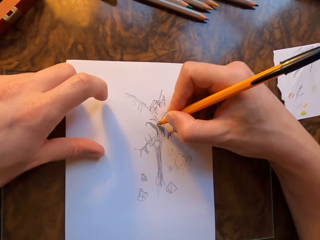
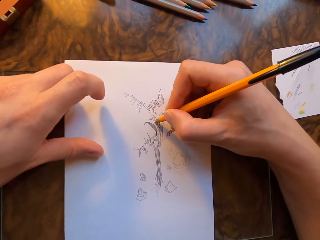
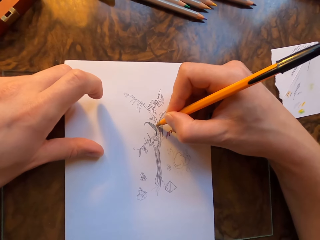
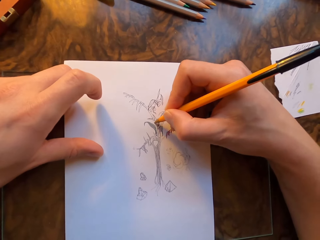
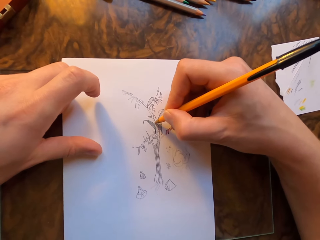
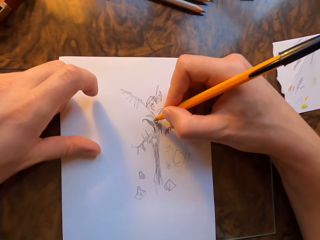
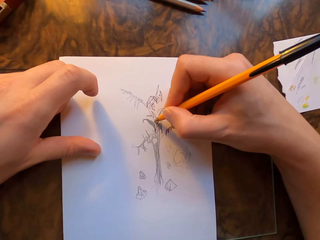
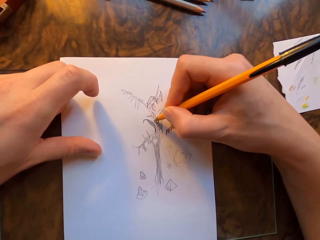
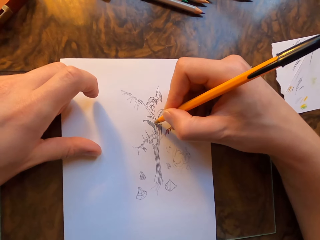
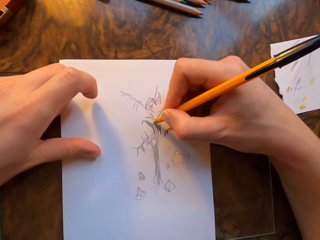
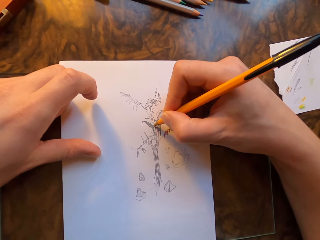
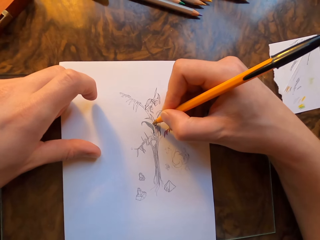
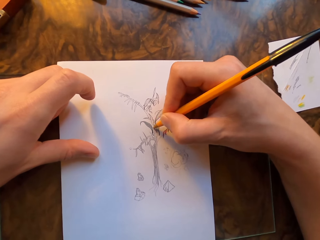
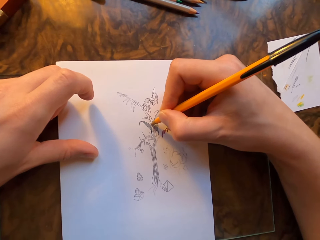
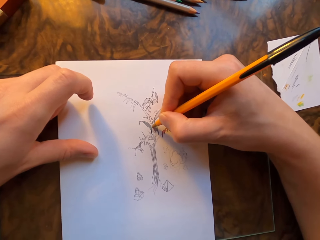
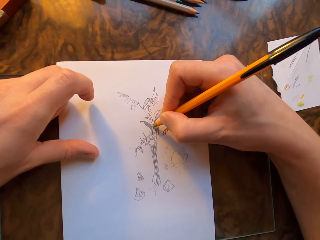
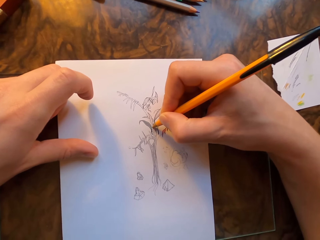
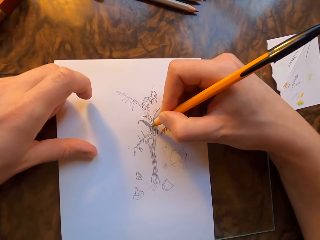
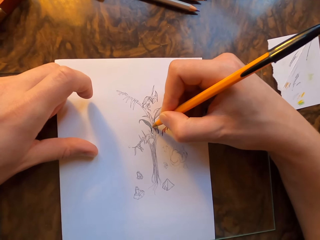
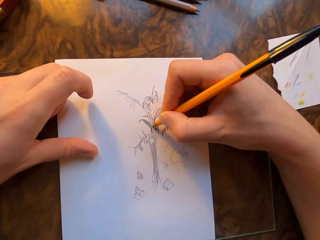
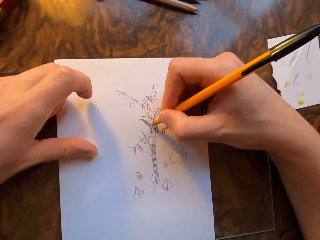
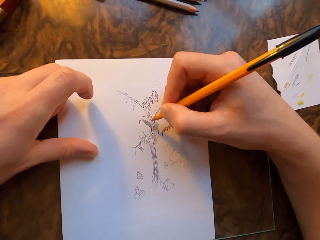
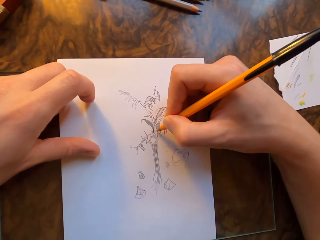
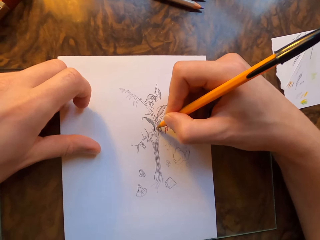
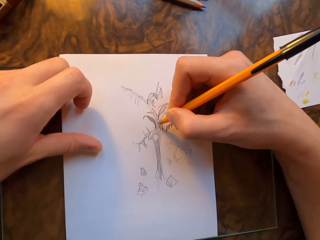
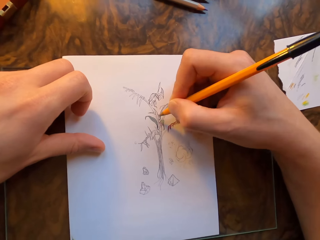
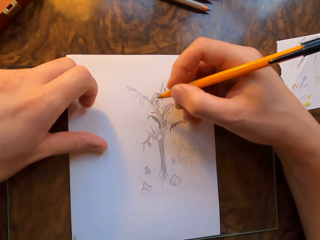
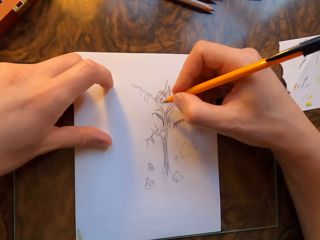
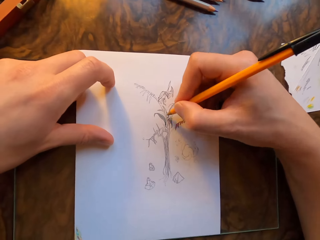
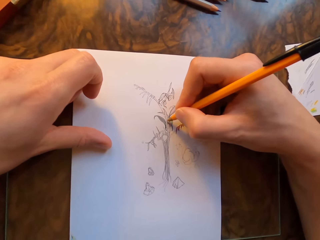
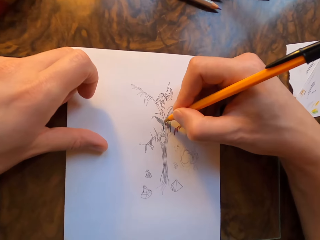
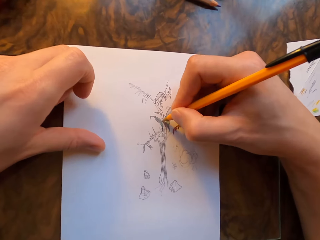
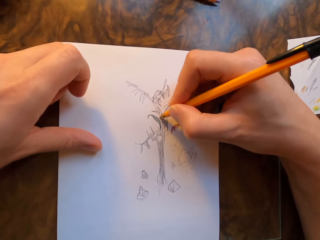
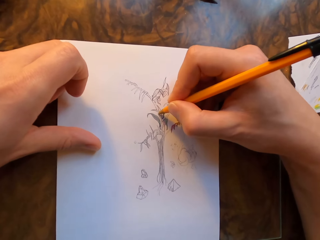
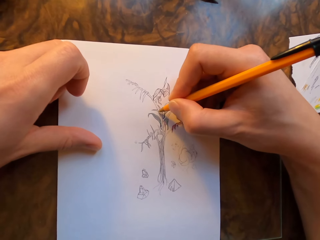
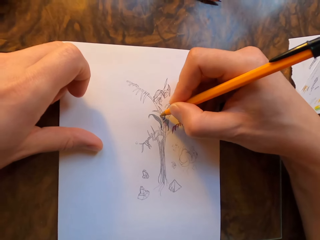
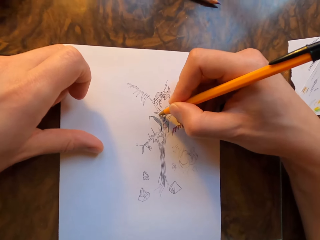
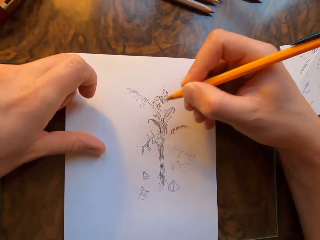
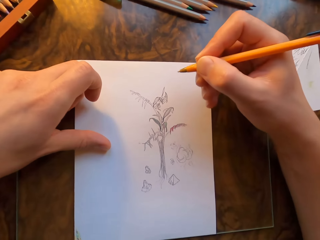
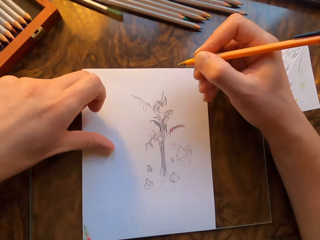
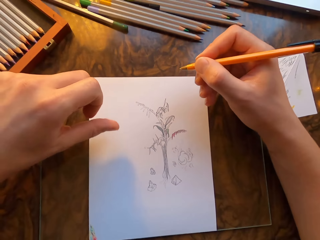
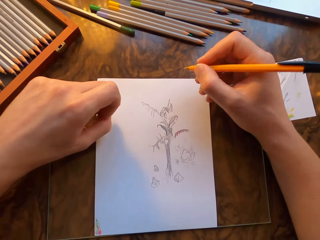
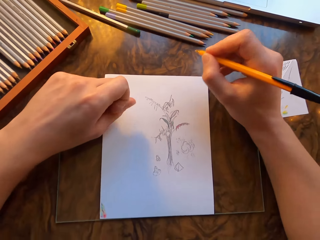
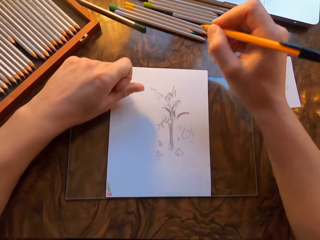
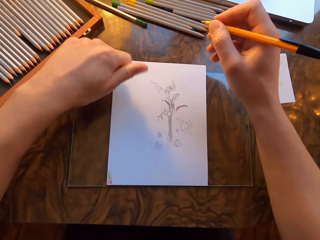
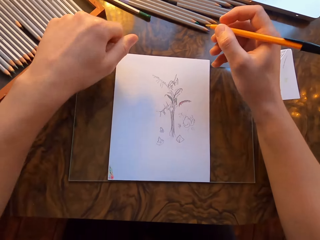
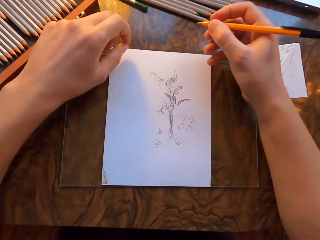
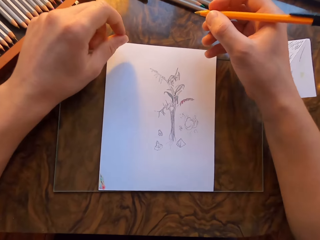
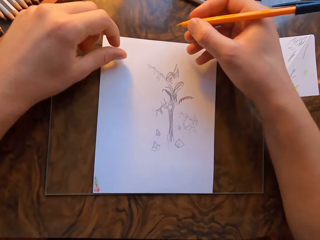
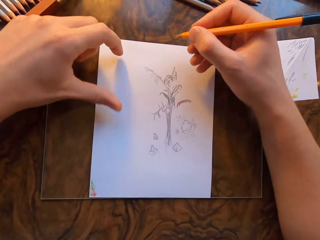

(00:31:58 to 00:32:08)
The camera wearer draws on the drawing paper with the pen in his hand. He moves his left index finger on the drawing paper. He draws on the drawing paper with the pen in his hand. He makes a fist.

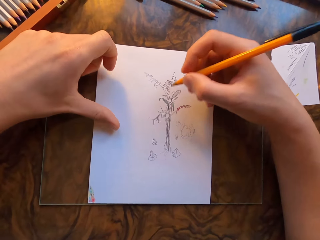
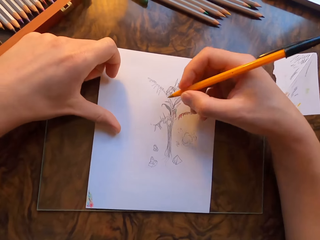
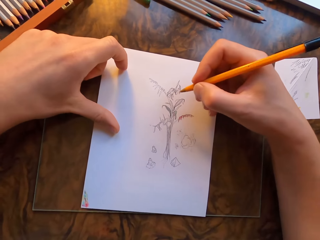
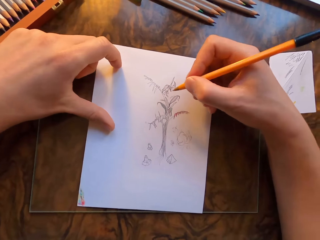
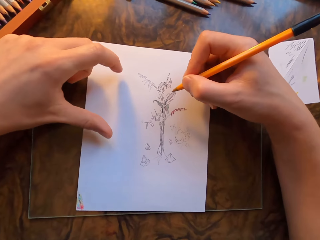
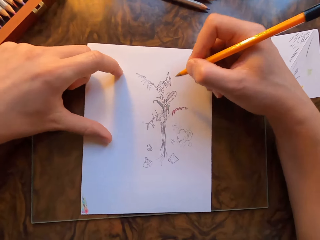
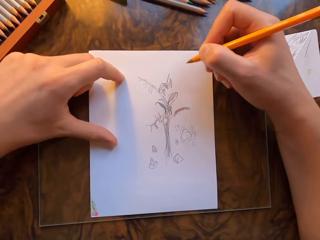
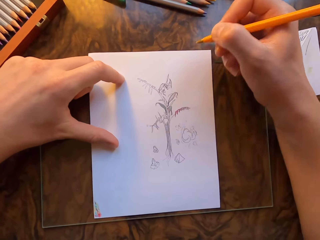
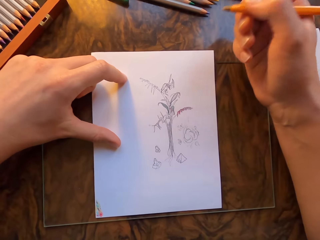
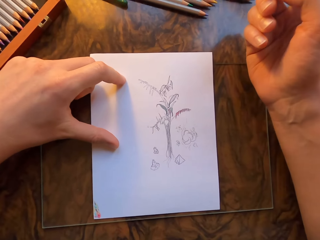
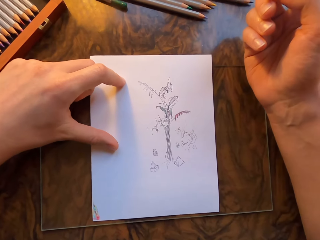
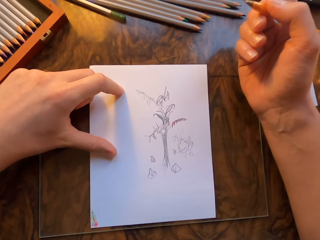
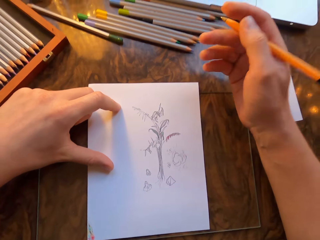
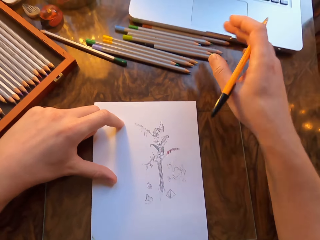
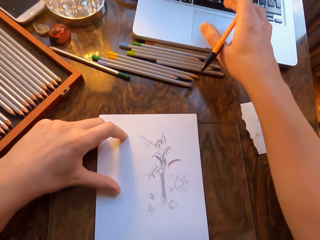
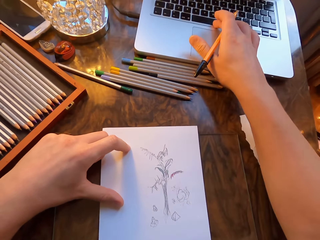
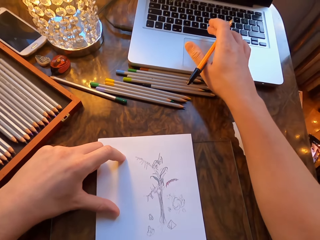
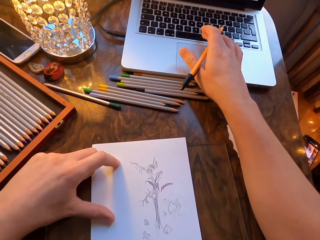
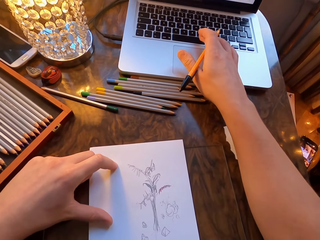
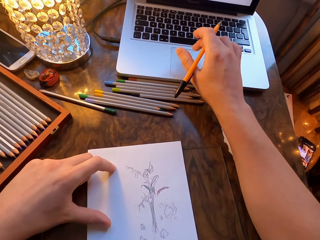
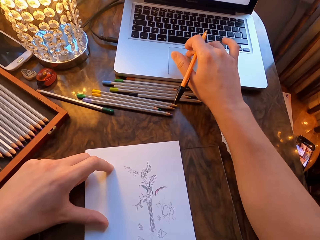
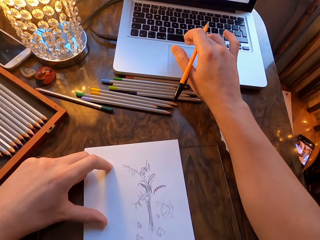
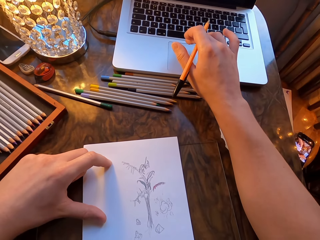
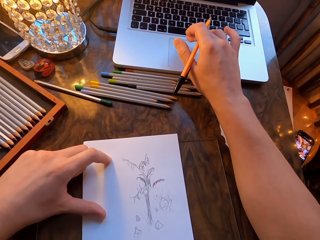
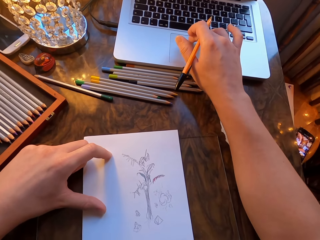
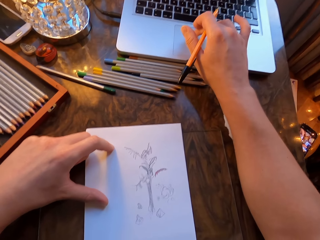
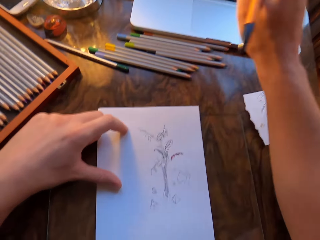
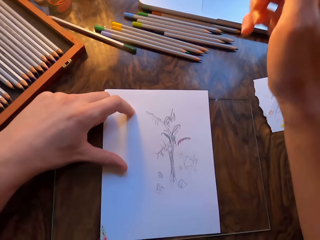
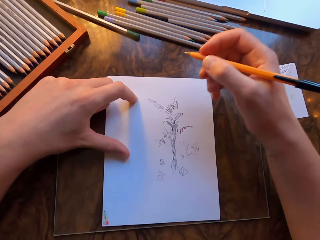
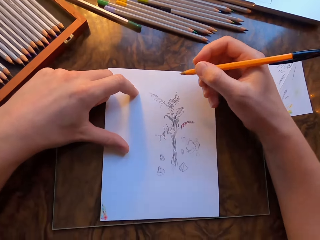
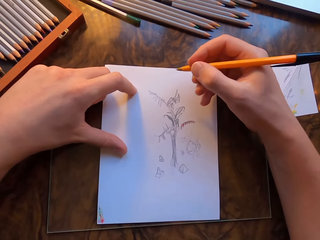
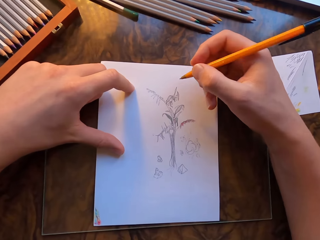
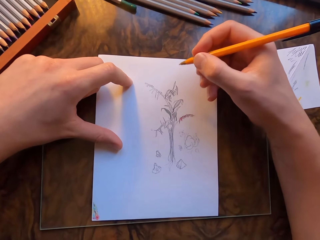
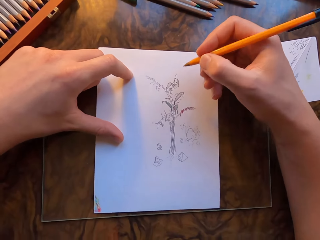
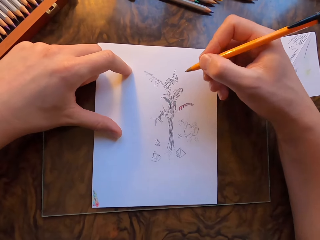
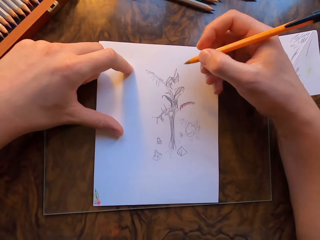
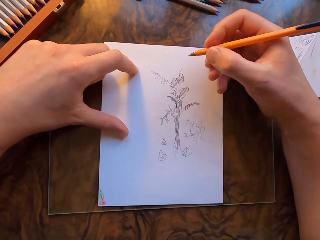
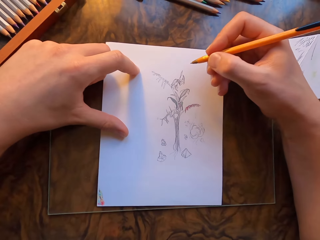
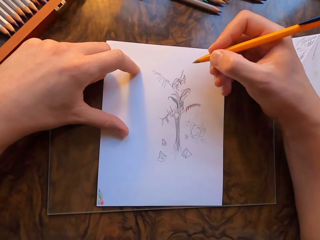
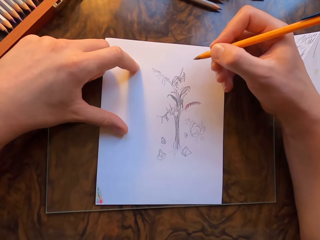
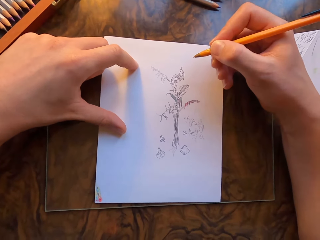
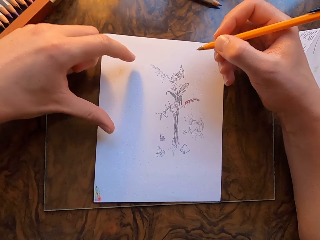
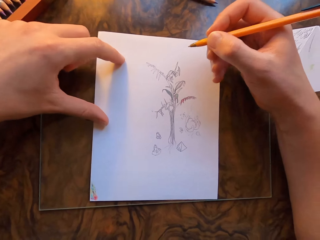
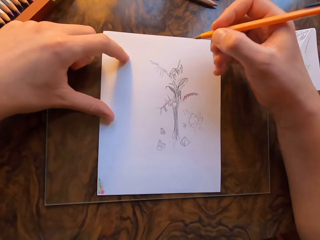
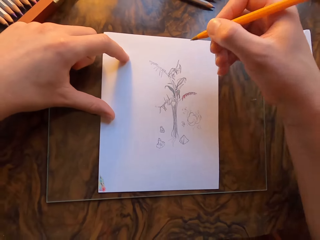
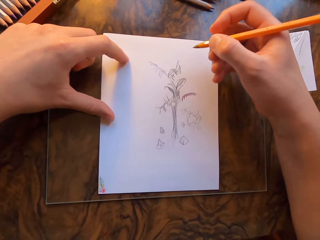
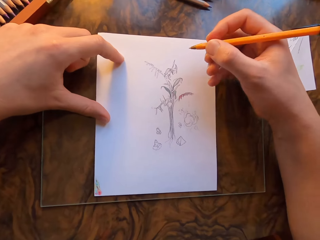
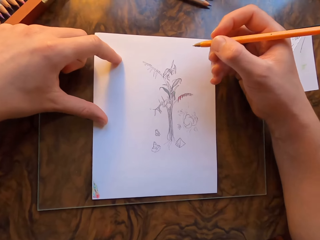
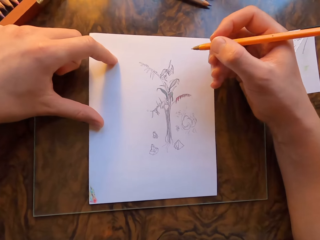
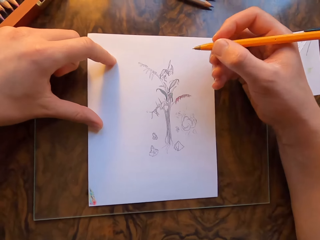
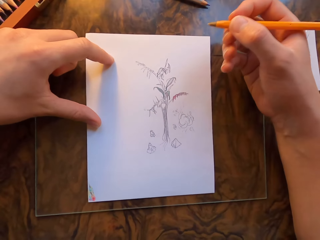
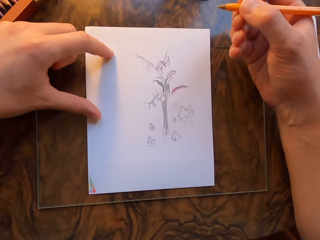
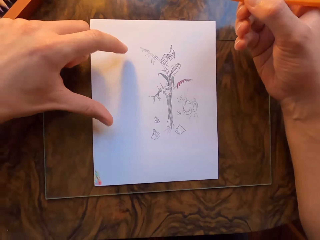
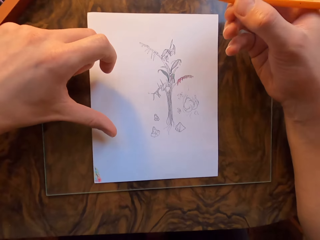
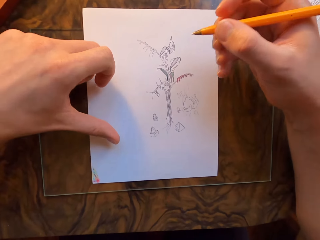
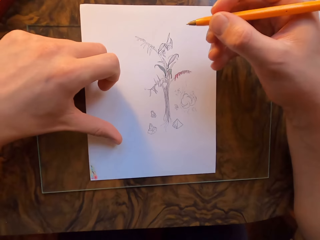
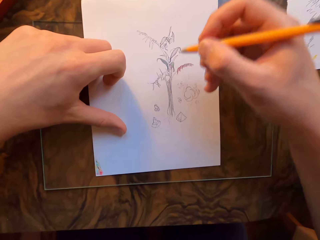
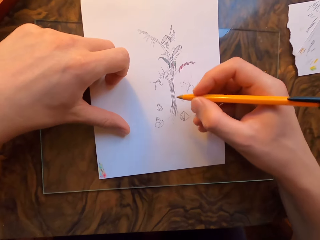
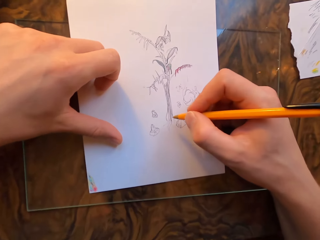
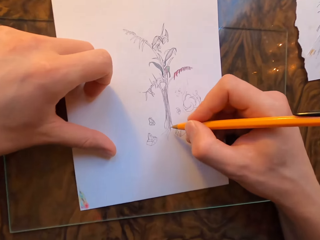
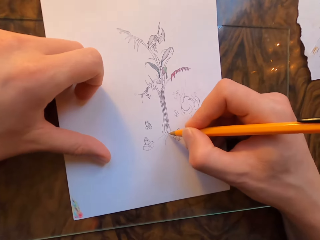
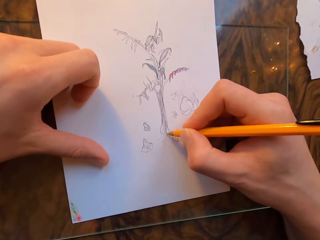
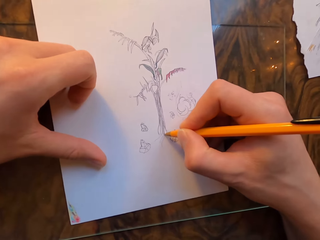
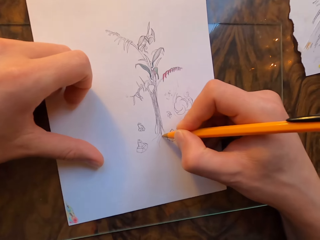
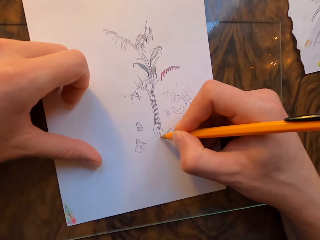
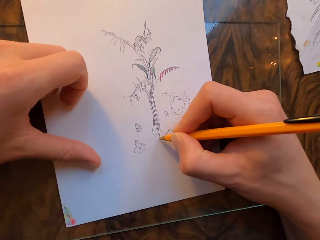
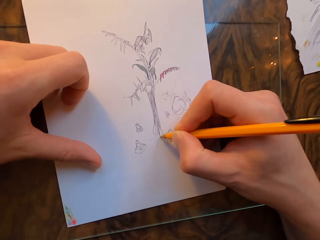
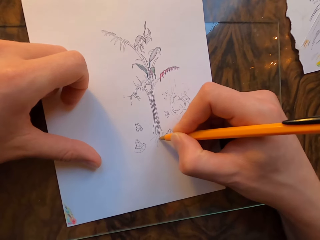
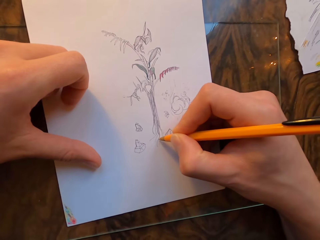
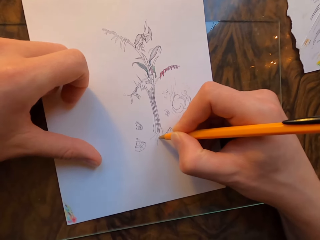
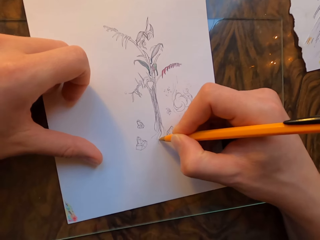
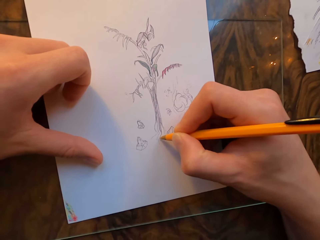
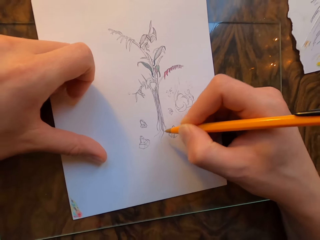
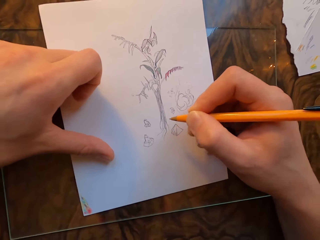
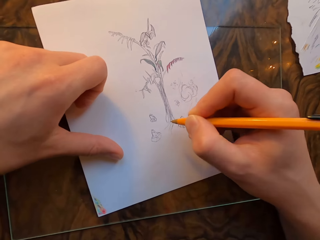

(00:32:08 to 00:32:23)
The camera wearer holds the drawing paper with his left hand. He turns his right hand. He presses the laptop space bar. He touches the scroll bar. He moves the pen. He moves his left hand. He holds the drawing paper with his left hand. He lifts his hand. He holds the drawing paper with his left hand. He draws on the drawing paper with the drawing pen in his hand.
